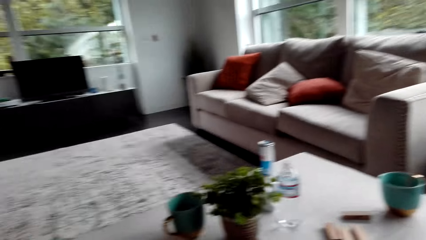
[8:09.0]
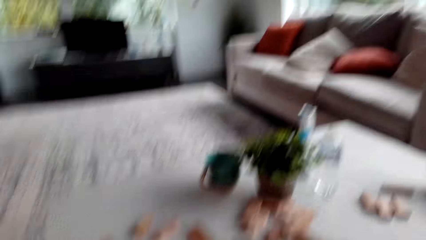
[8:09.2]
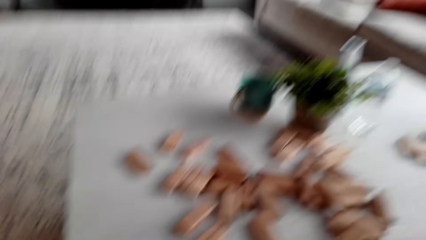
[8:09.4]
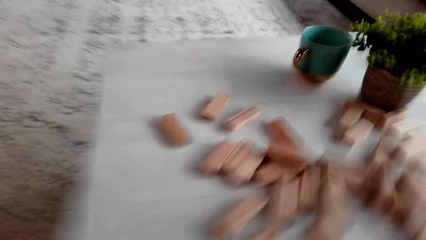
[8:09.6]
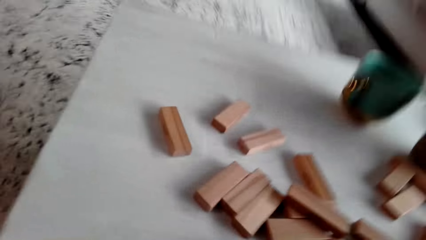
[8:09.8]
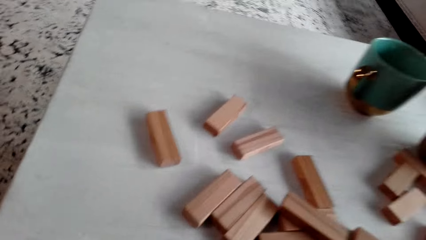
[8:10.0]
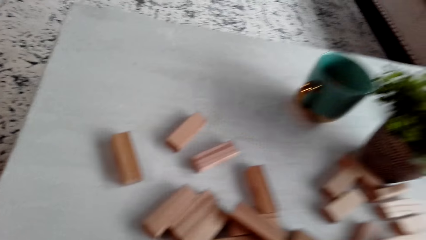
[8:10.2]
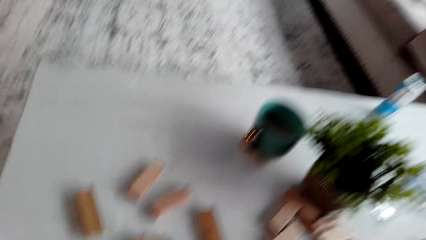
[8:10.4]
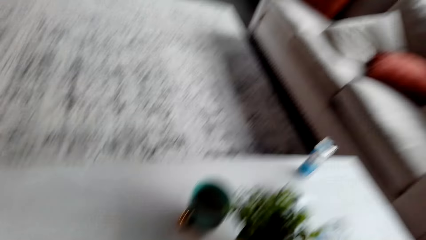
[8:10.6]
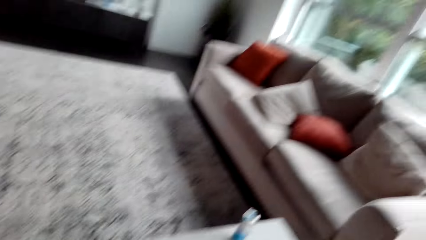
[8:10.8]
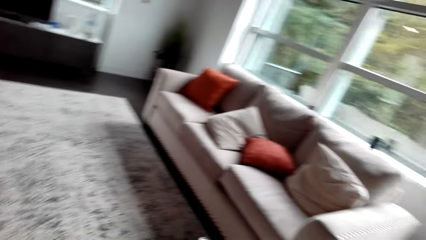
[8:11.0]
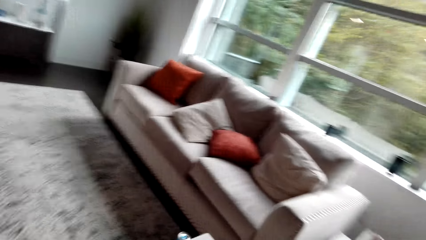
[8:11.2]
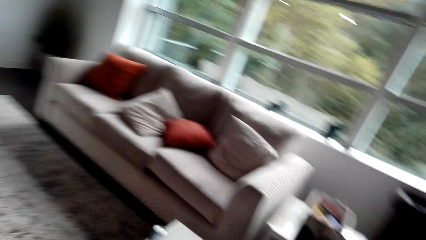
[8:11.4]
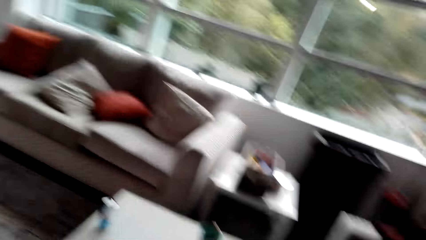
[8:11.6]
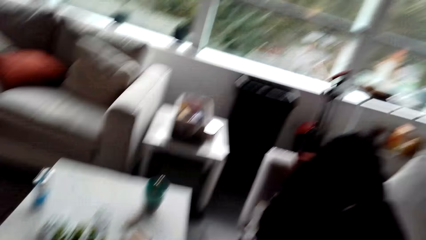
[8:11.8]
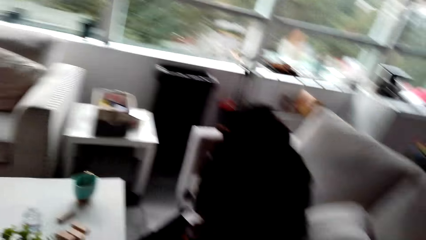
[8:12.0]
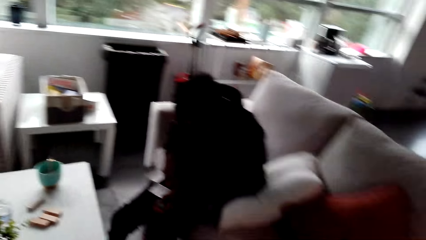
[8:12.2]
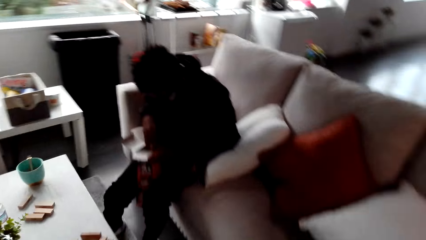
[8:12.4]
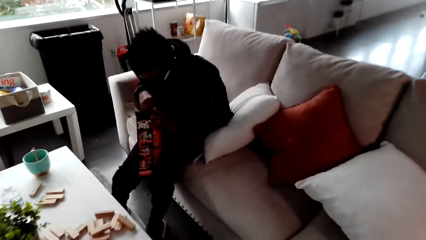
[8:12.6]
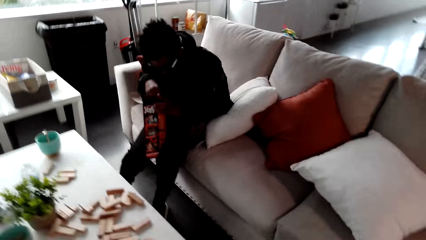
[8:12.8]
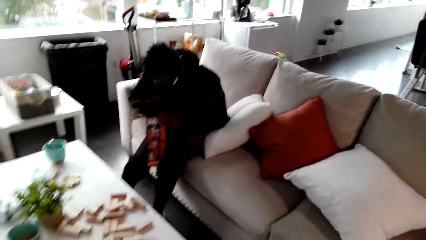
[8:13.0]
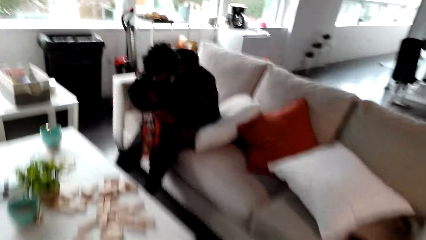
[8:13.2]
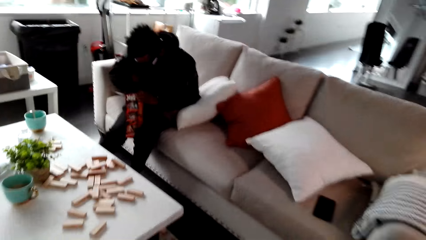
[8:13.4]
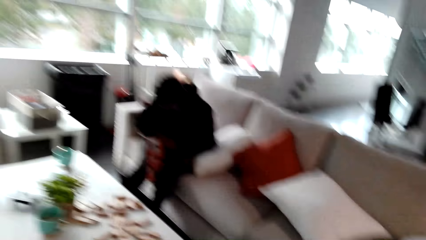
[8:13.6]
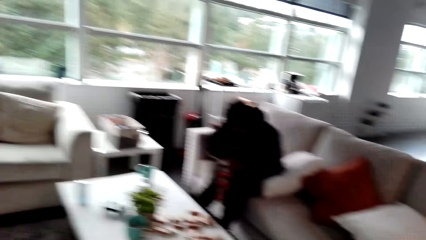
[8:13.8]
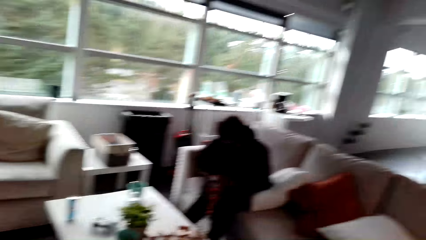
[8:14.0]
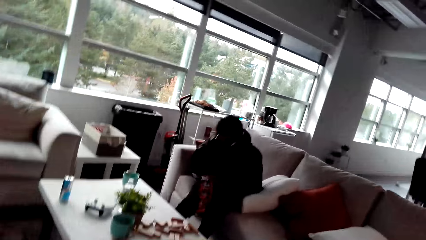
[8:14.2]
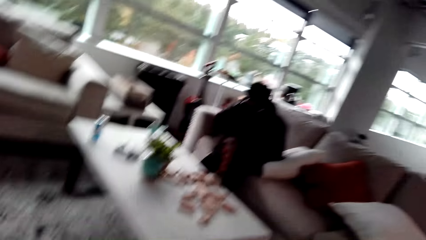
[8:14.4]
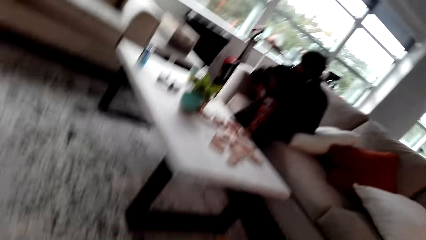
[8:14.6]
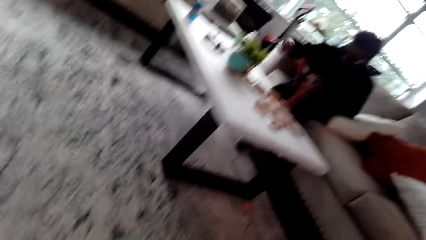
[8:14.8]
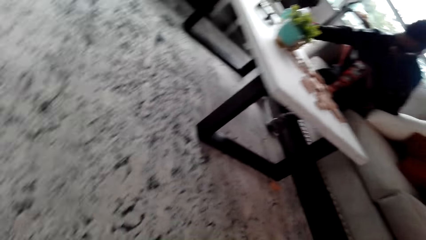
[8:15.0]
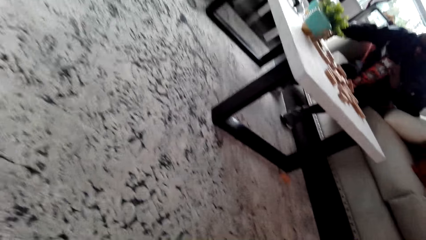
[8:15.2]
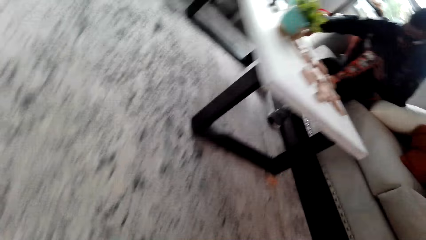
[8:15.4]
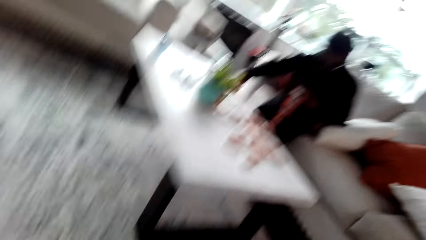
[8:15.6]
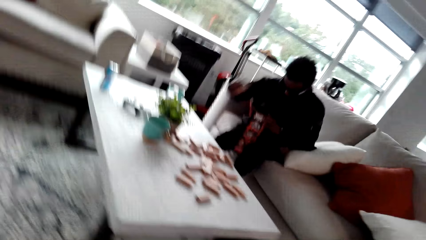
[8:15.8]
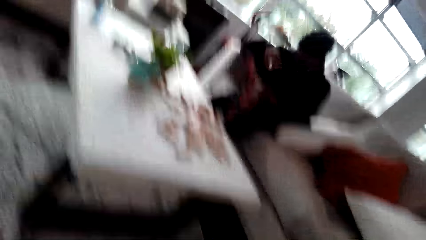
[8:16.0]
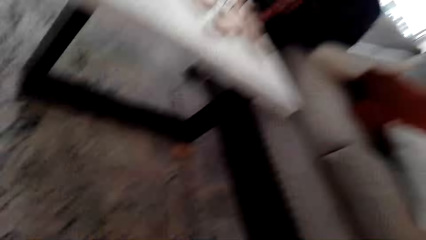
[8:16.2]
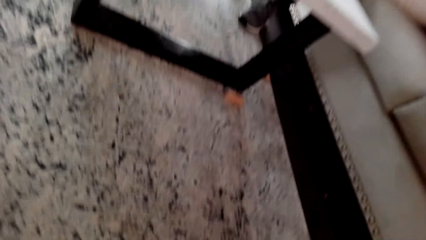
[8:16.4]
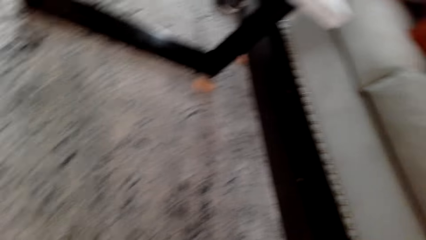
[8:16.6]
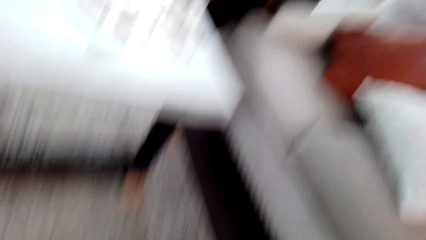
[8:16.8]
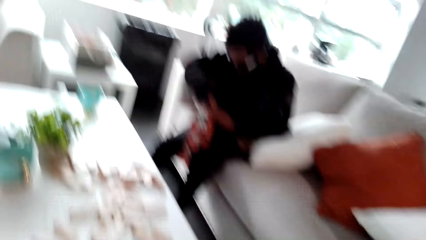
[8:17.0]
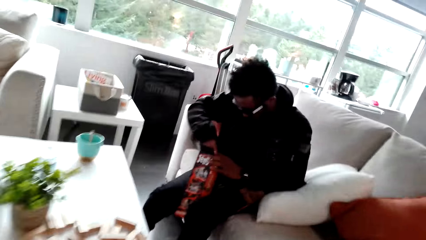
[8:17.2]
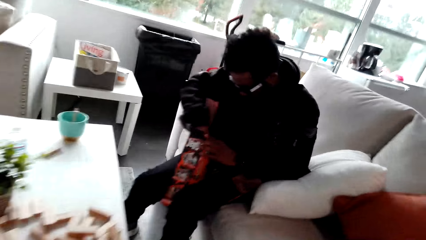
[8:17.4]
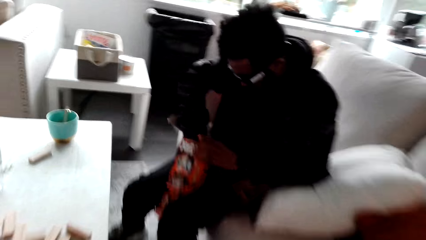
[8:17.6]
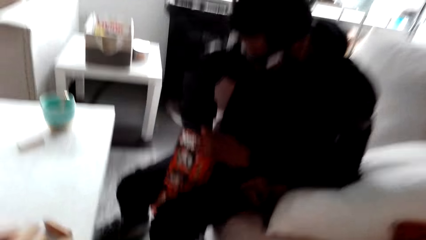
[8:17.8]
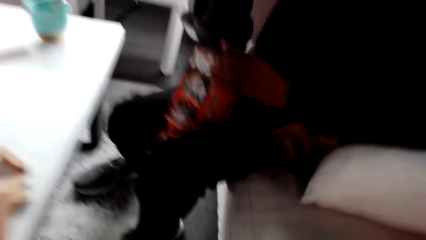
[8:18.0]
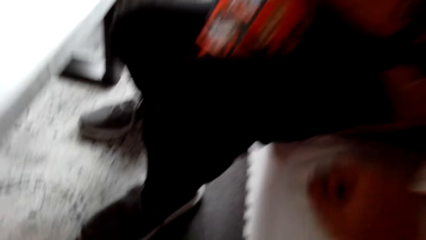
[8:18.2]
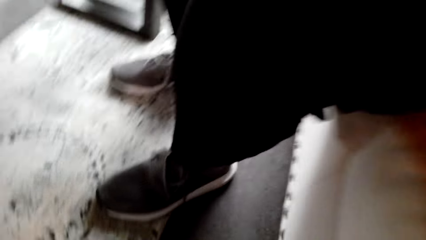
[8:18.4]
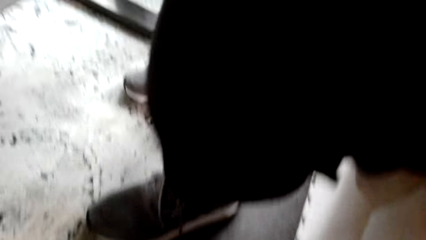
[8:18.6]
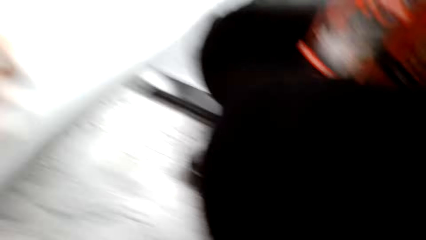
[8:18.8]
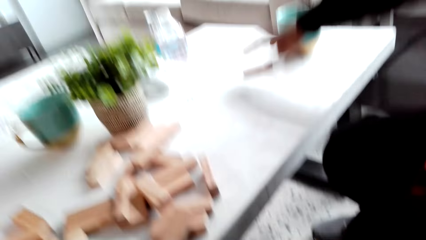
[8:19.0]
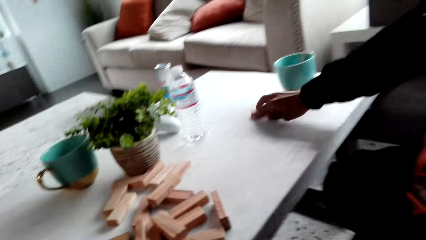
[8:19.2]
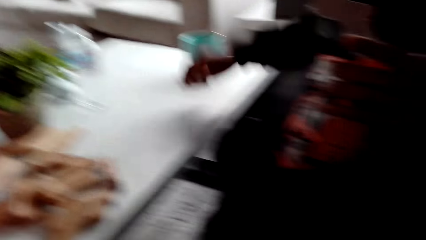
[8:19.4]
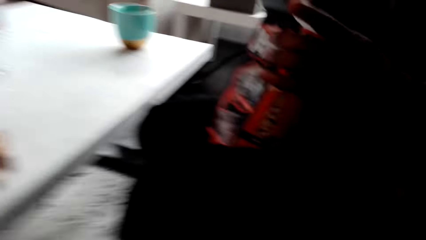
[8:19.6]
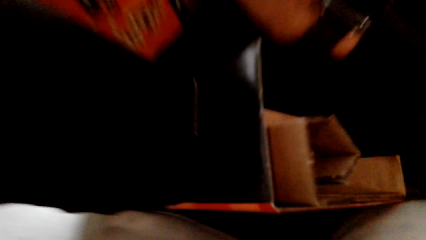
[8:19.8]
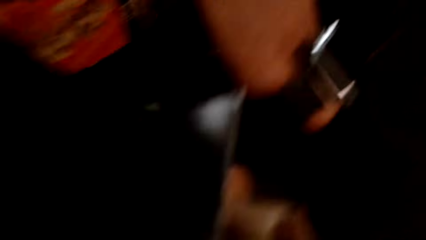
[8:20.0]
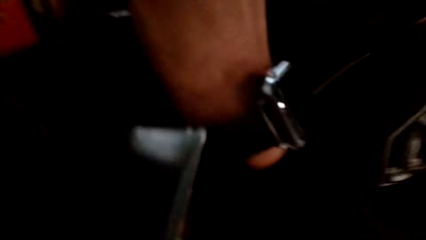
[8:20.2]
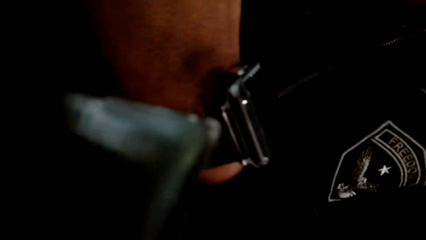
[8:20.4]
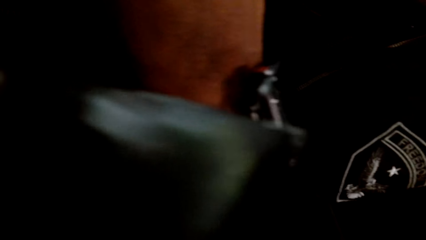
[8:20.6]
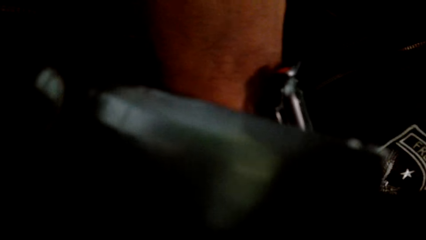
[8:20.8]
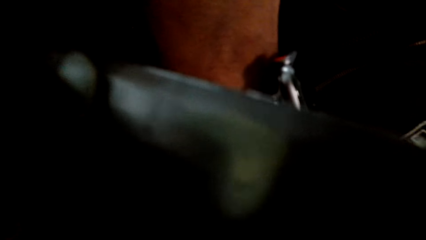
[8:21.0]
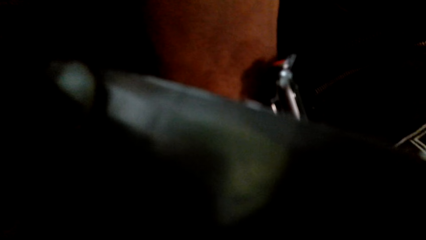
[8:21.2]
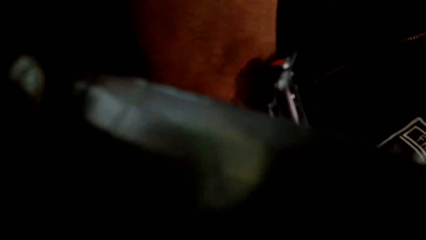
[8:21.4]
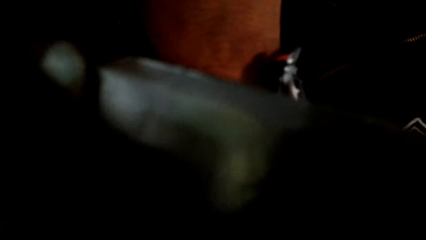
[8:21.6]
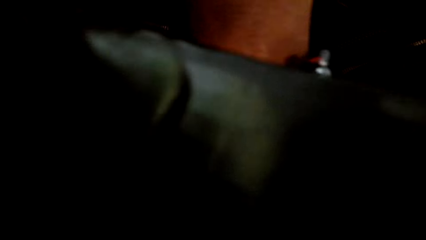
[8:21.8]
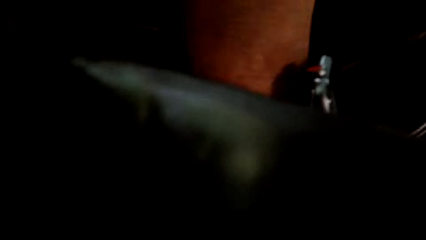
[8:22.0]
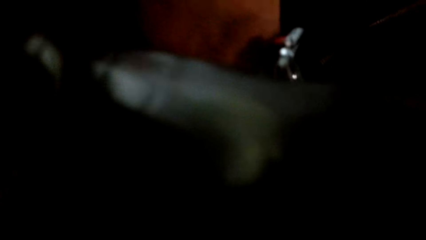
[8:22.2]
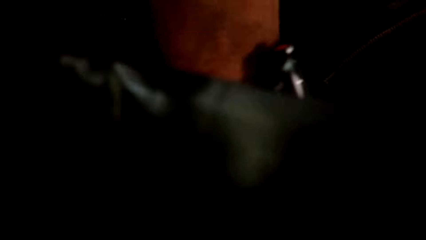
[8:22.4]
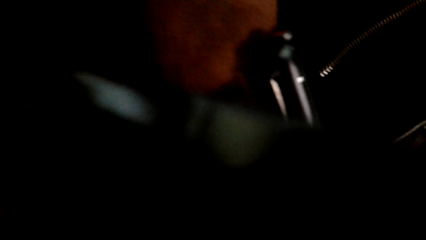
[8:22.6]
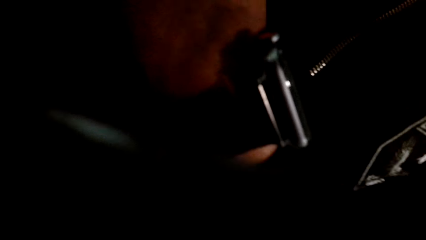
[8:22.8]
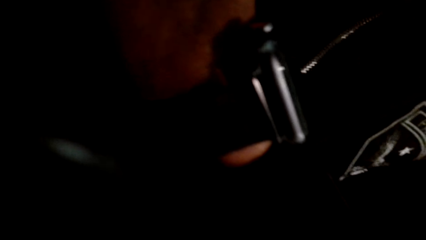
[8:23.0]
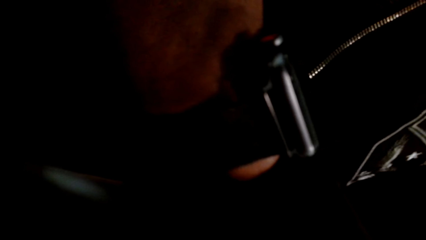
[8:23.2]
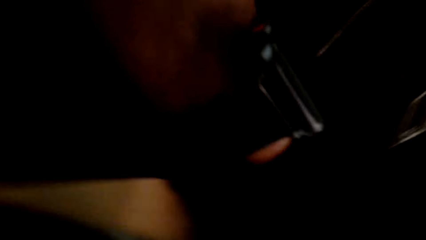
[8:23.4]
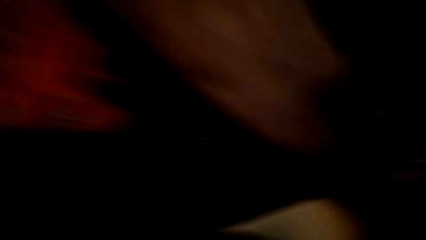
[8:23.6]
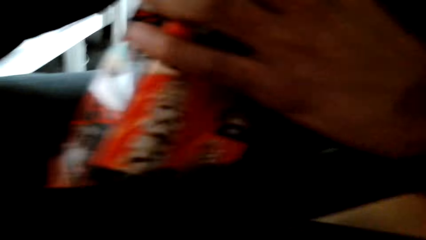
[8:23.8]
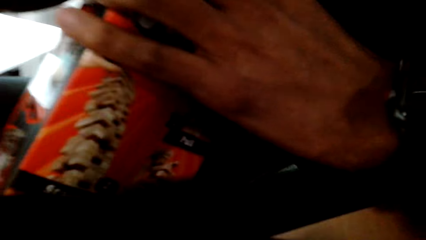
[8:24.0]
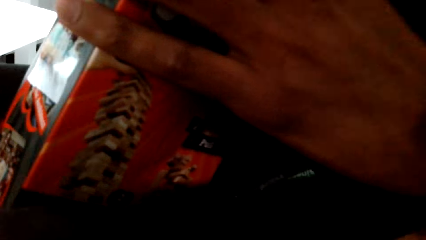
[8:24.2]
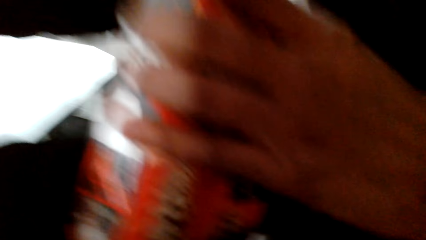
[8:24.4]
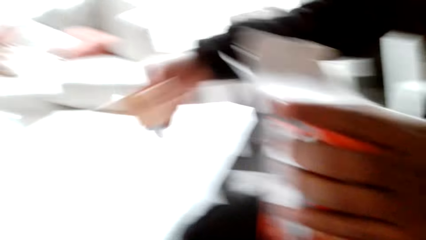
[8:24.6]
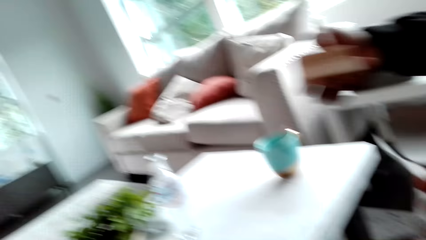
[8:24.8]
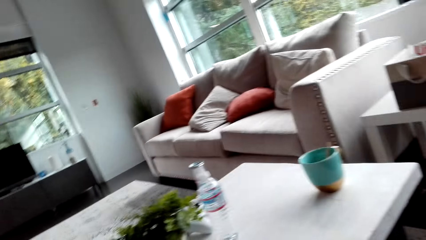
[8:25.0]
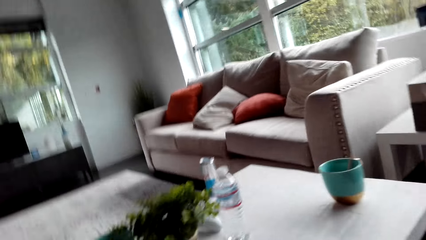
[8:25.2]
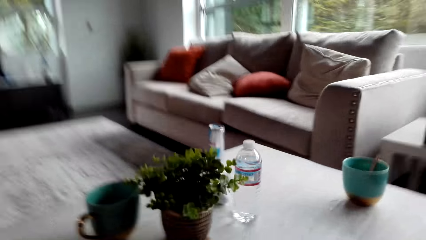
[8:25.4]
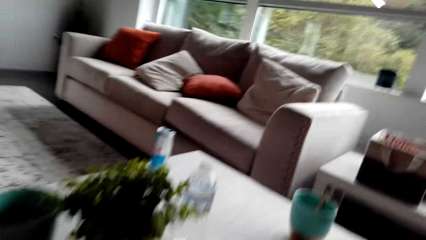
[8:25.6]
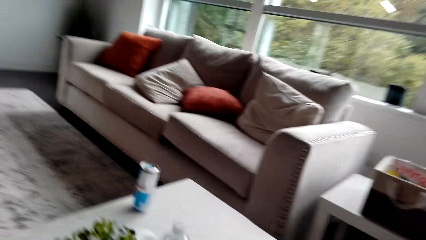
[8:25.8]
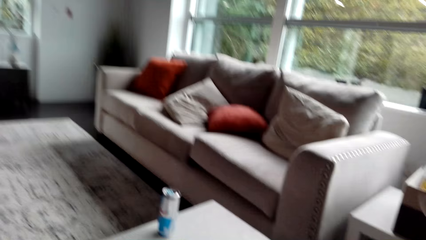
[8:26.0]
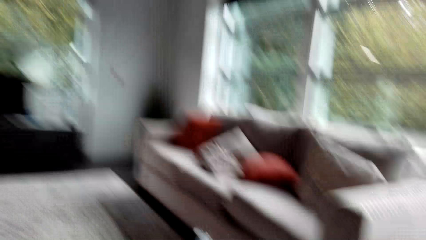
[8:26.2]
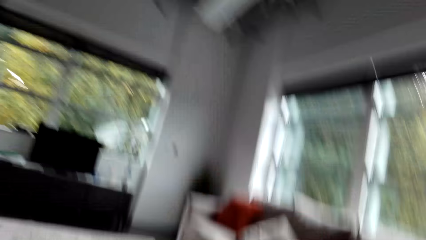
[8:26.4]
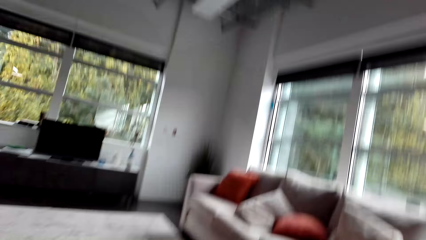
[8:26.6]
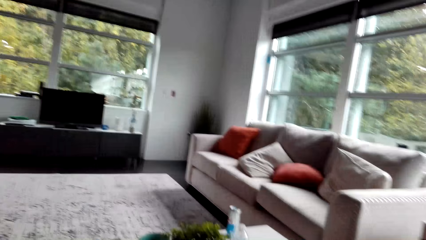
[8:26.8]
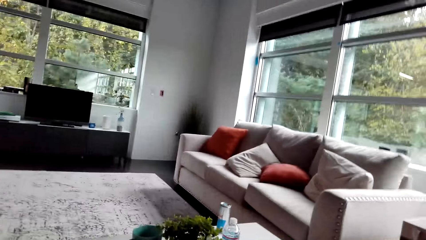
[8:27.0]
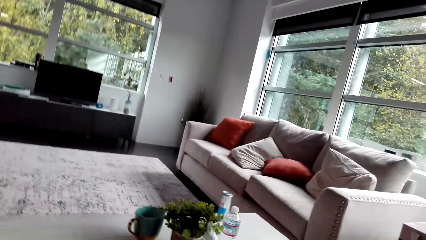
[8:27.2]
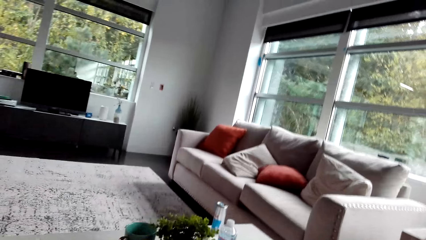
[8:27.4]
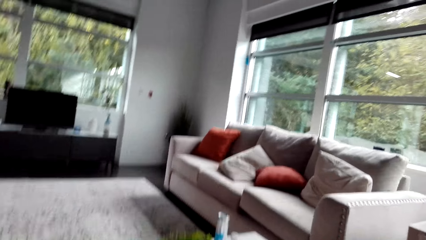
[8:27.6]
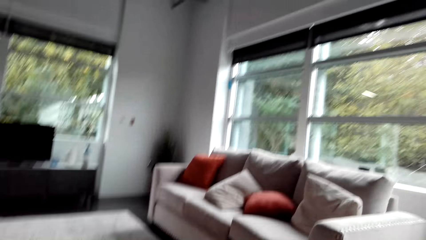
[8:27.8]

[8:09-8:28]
The camera wearer stands from the couch. They look around the house. They look at a man. They walk in the house. The man picks up a block. The camera wearer sits on the couch. They stare at the man. They look at the couch. They look at the house.
